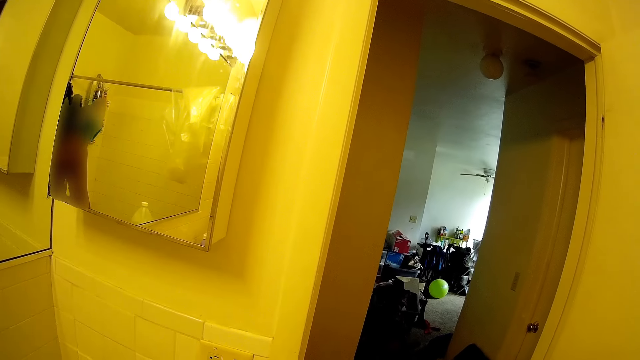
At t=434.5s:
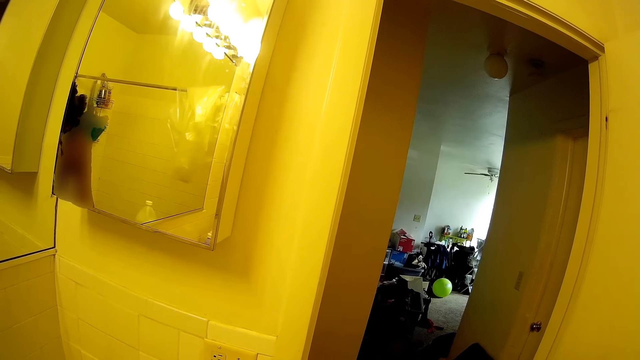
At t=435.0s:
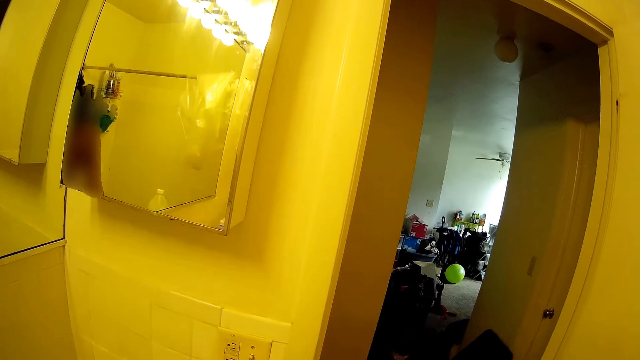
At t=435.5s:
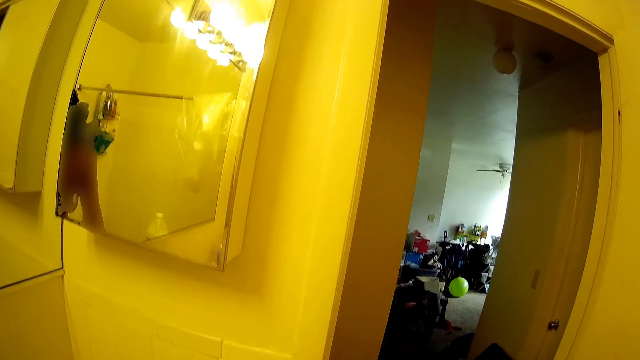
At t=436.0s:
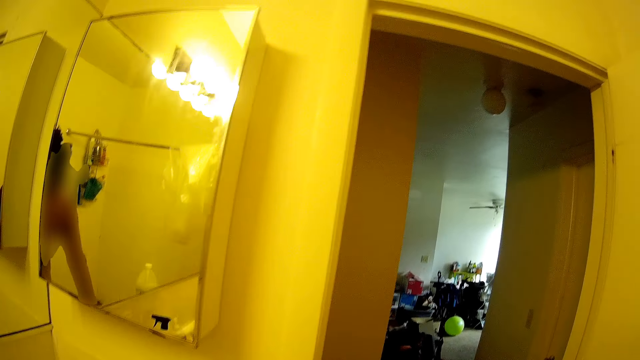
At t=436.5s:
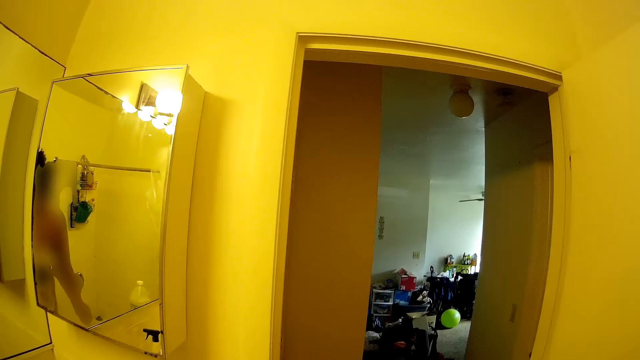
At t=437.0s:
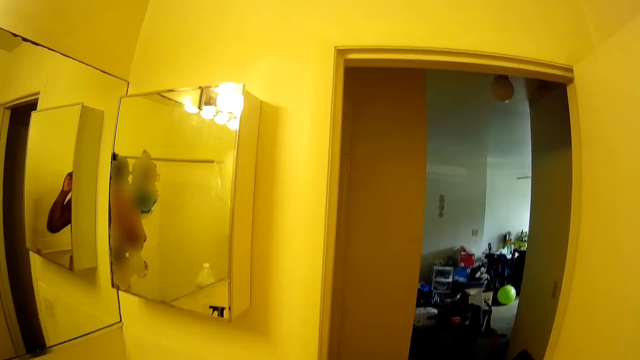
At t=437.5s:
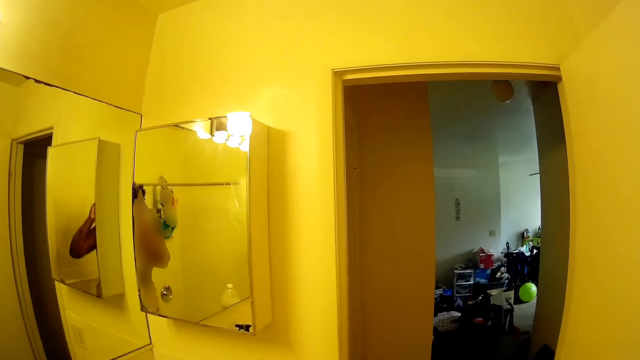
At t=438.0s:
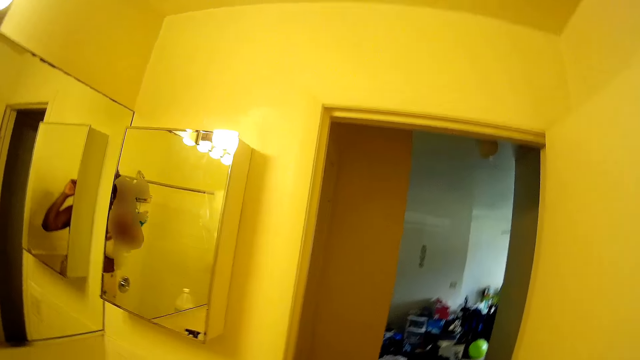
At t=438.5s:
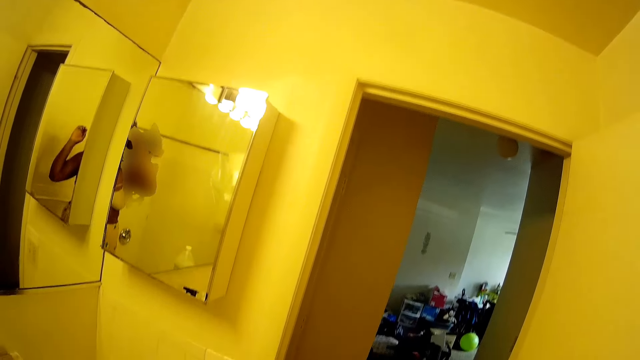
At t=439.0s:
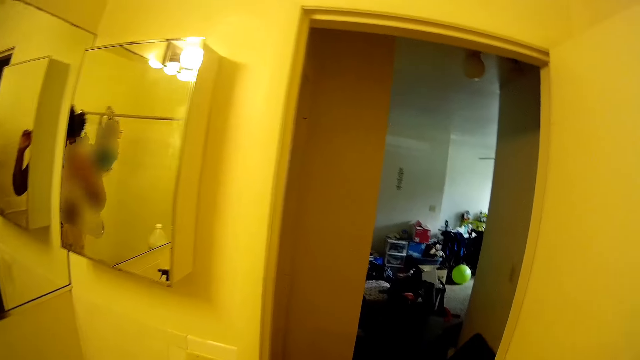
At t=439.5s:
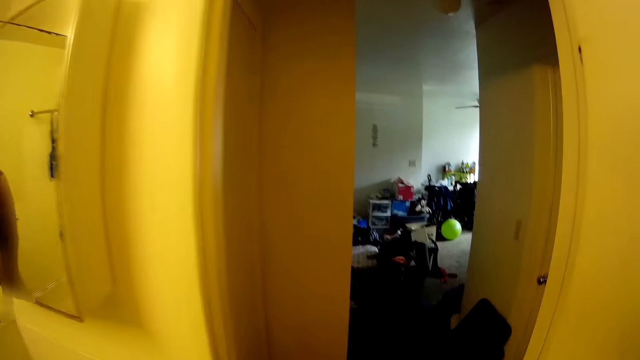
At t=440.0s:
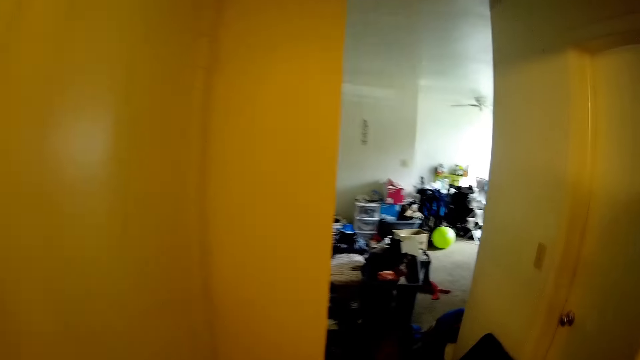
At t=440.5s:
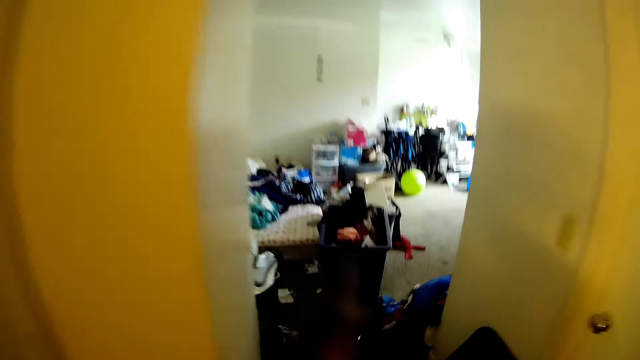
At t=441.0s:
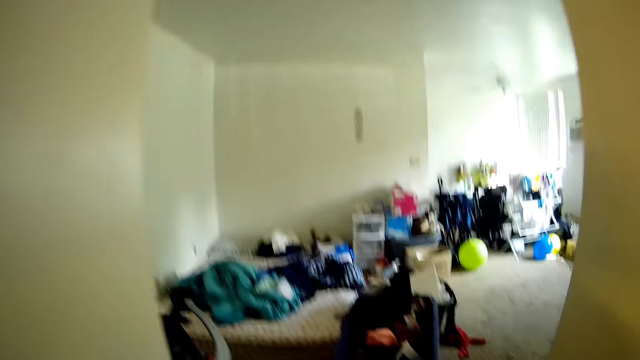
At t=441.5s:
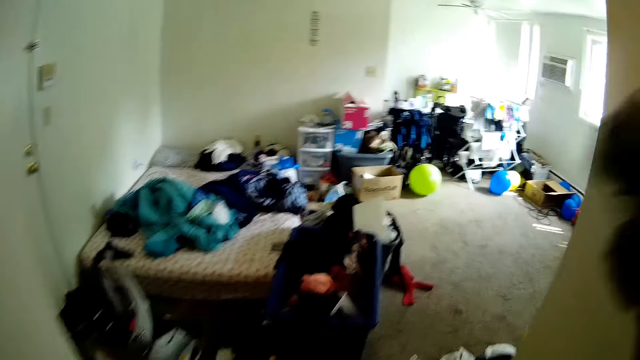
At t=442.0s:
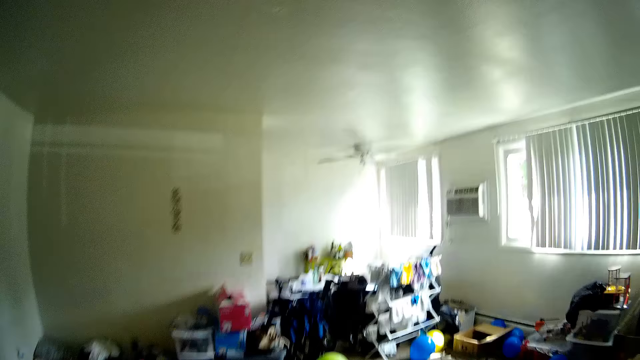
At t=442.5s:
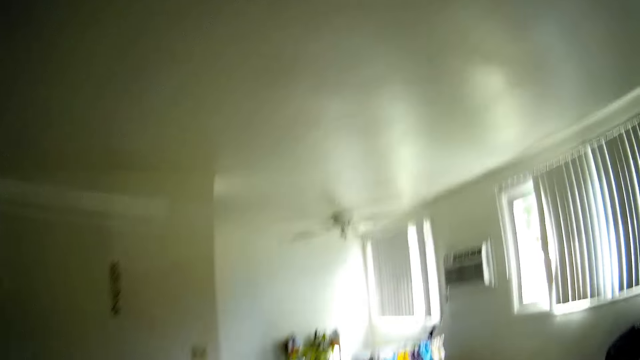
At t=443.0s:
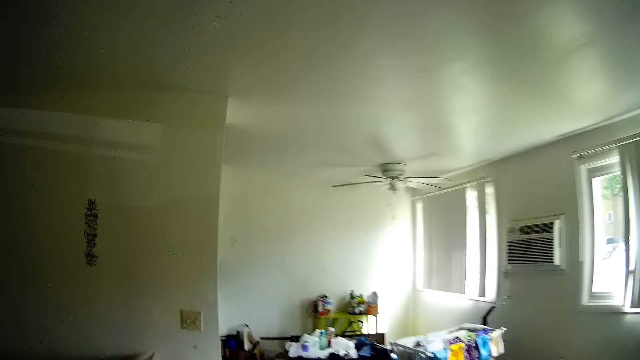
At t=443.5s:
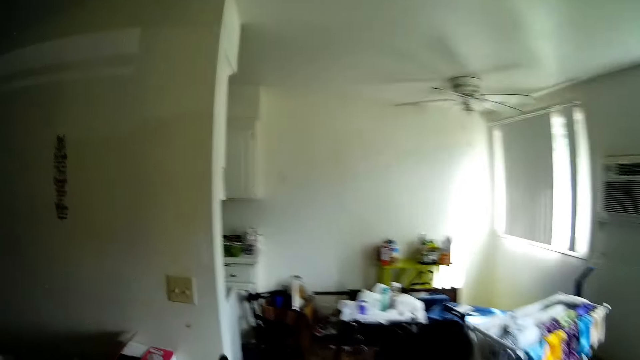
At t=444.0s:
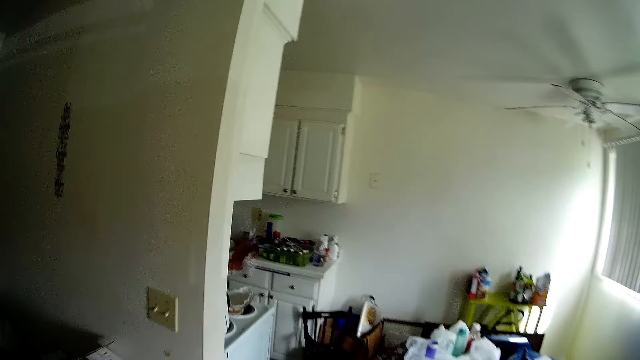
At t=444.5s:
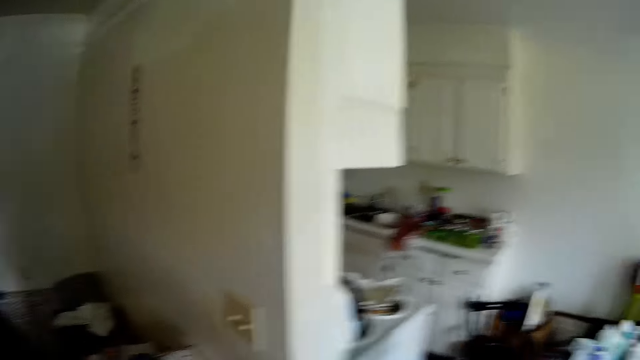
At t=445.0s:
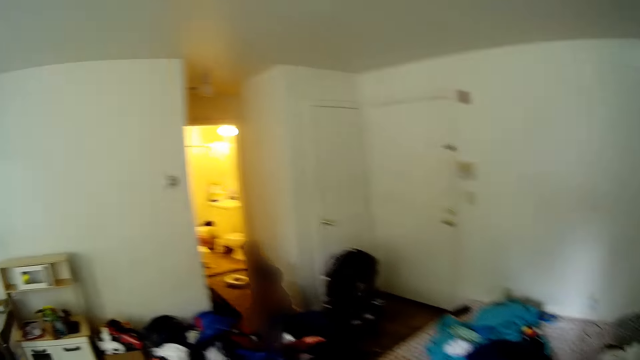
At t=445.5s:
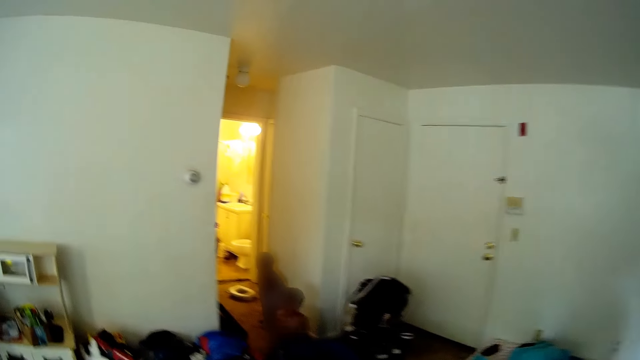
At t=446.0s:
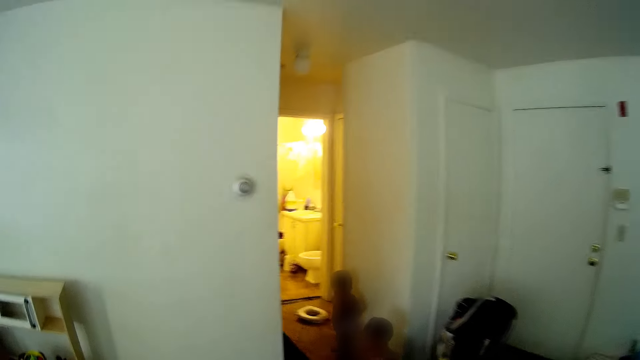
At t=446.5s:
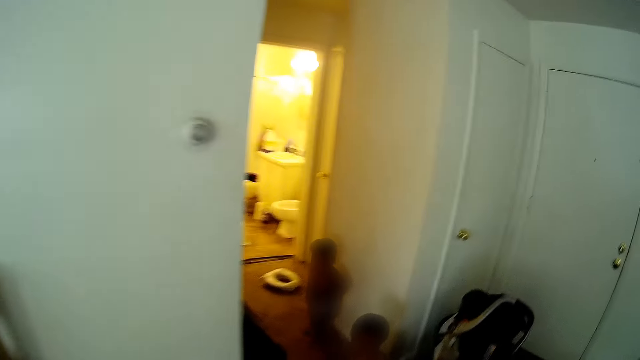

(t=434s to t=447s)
The camera wearer converses with a girl in the apartment. She looks at the chandelier through the mirror. She looks at the mirror. She adjusts the camera on her head with both hands. She moves towards the door. She looks at the items in the room. She lifts a piece of cloth. She looks at the fan on the roof. She throws the cloth in her right hand on the floor. She looks around.

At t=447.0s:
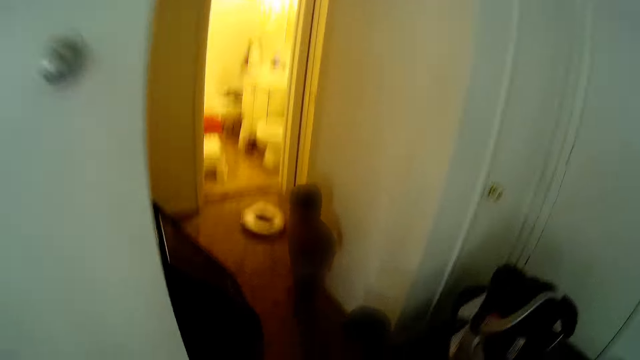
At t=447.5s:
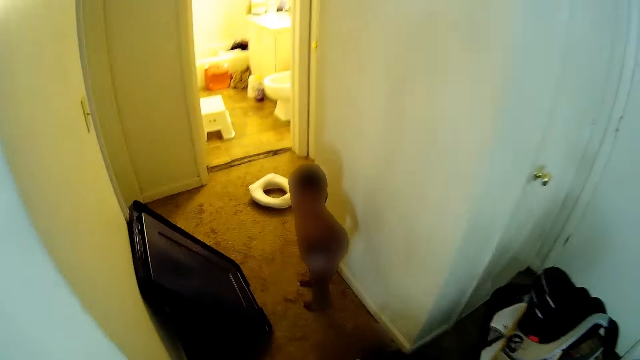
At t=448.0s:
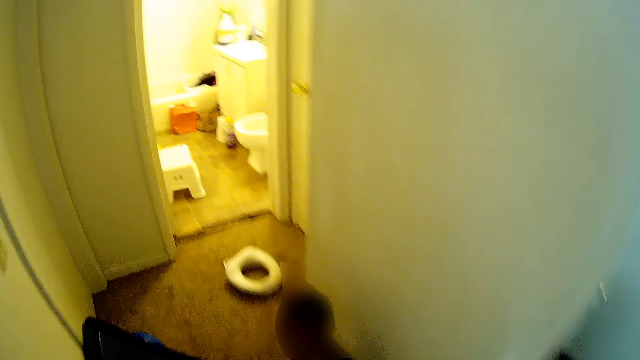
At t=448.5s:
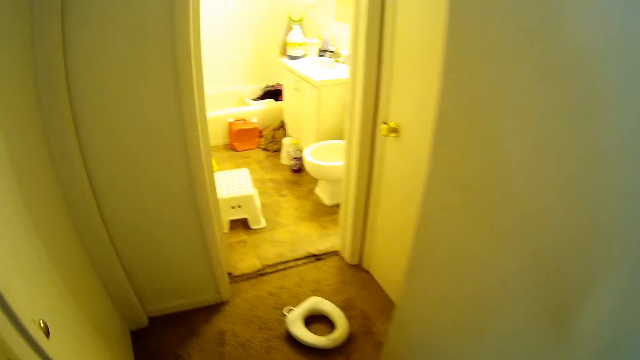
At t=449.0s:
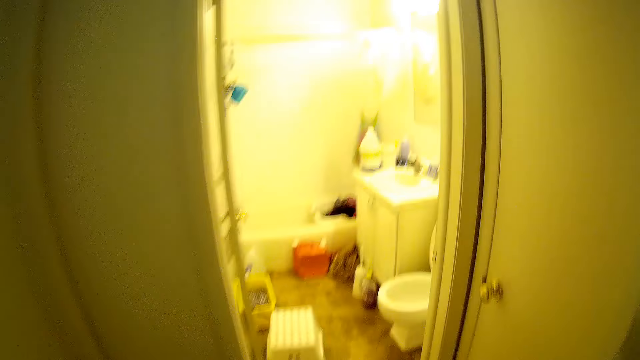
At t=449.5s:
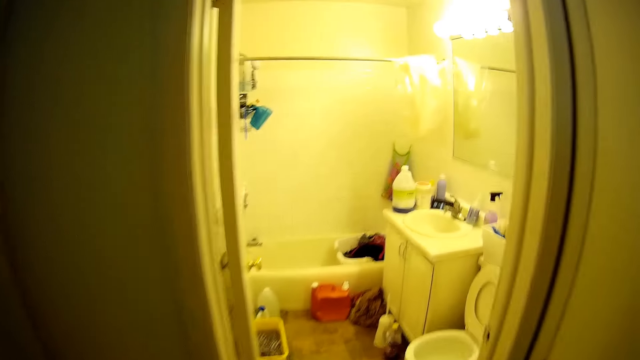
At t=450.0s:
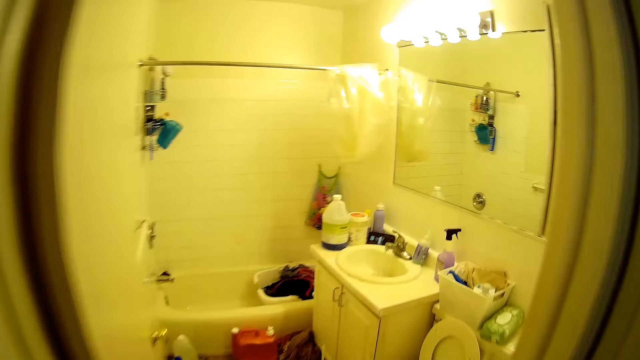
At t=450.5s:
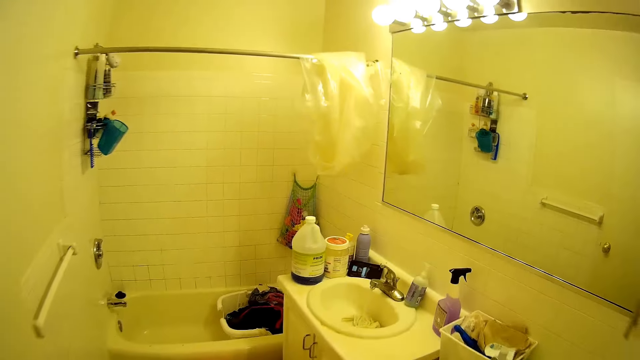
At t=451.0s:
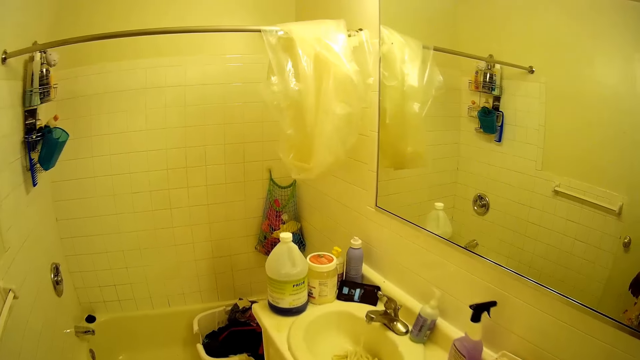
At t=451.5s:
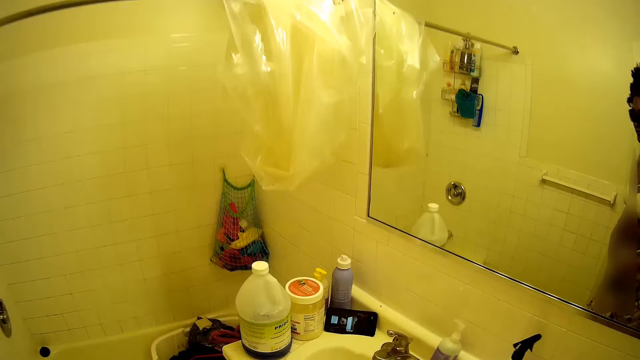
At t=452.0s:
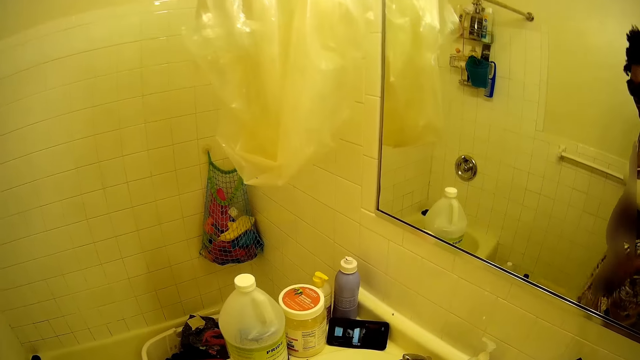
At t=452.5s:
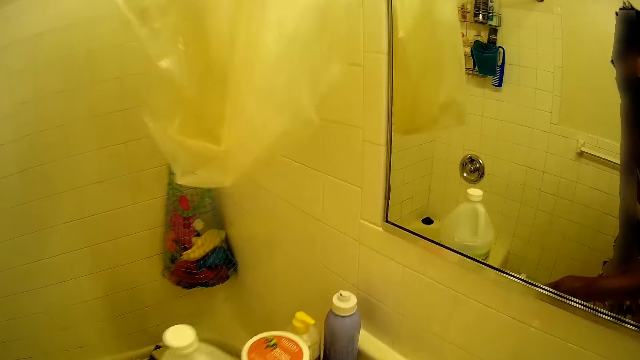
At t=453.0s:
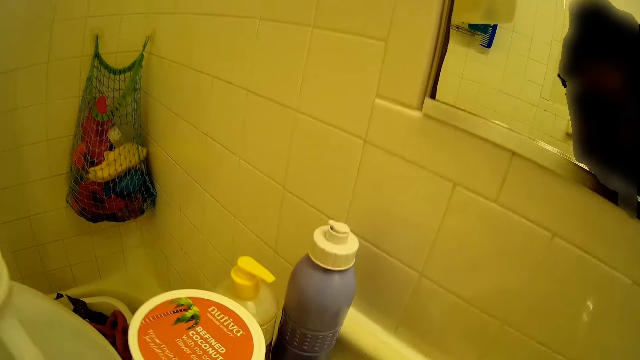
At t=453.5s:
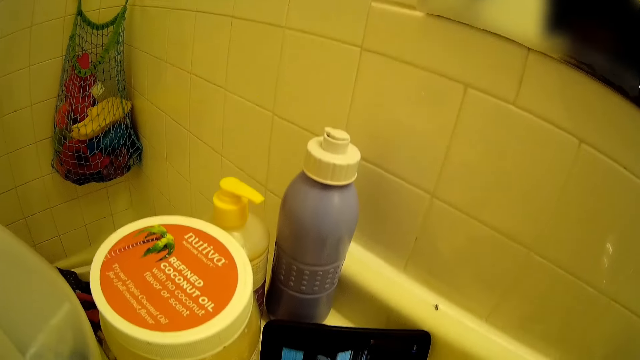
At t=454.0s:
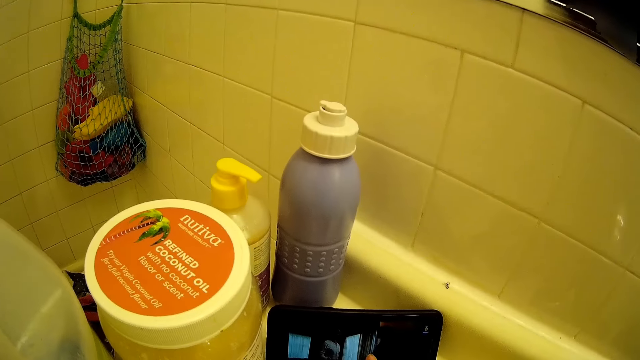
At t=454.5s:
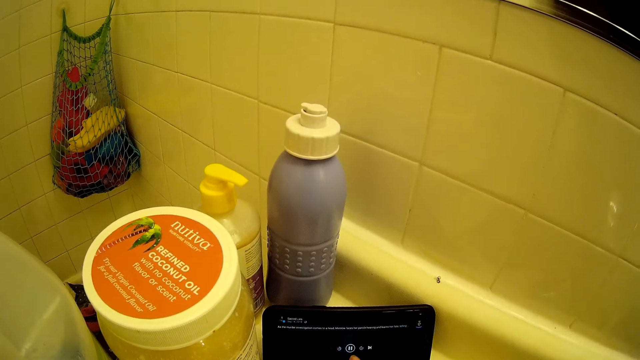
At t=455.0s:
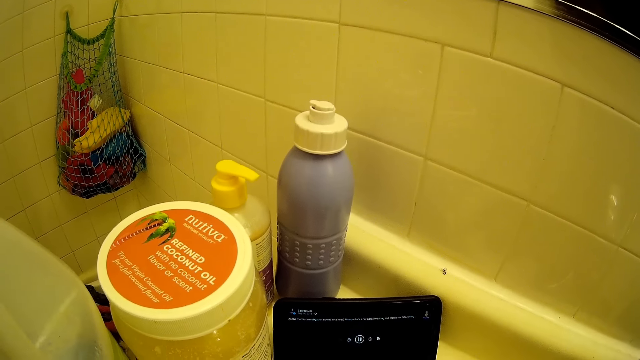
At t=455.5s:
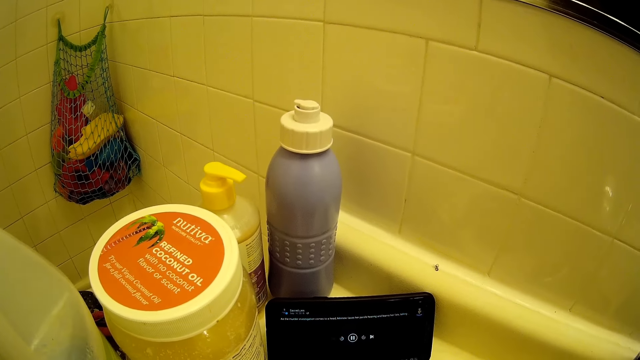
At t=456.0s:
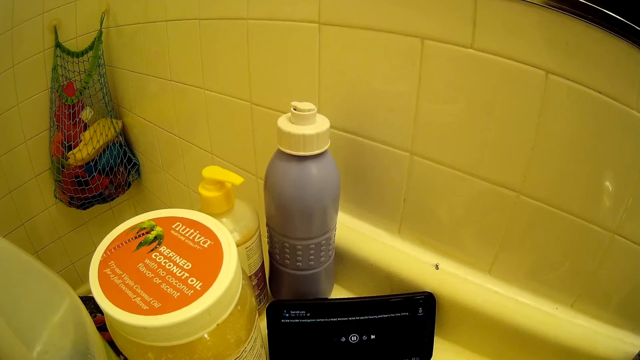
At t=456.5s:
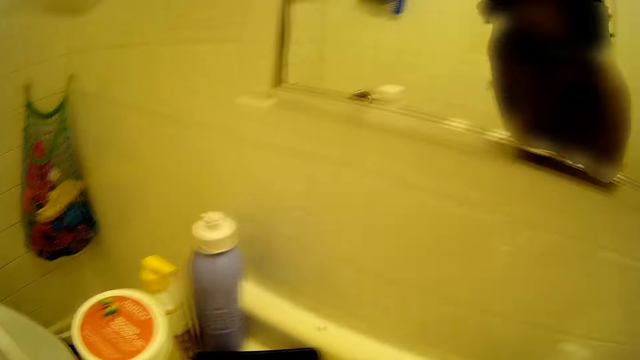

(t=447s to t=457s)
The camera wearer moves towards the bathroom. She looks at the plastic bag. She looks at the net bag on the wall. She operates the phone on the basin with her right hand. She looks at the containers on the sink.
